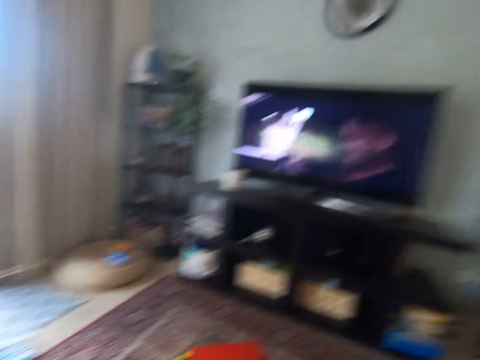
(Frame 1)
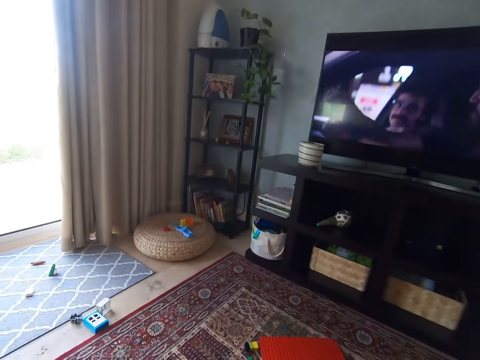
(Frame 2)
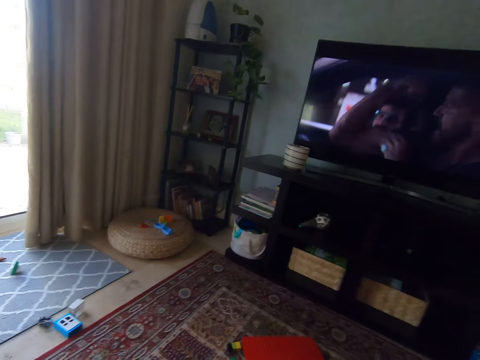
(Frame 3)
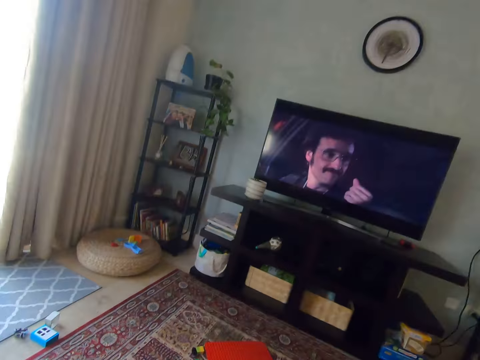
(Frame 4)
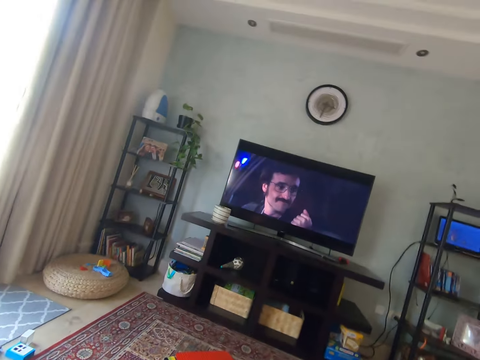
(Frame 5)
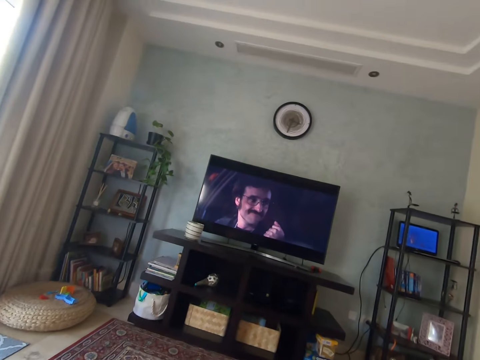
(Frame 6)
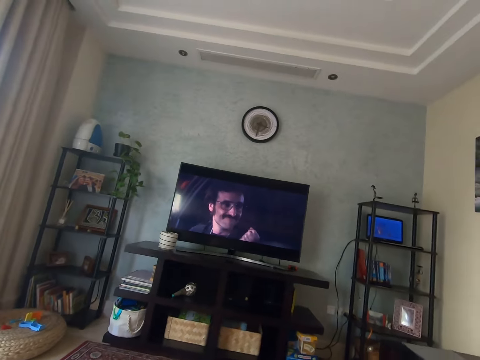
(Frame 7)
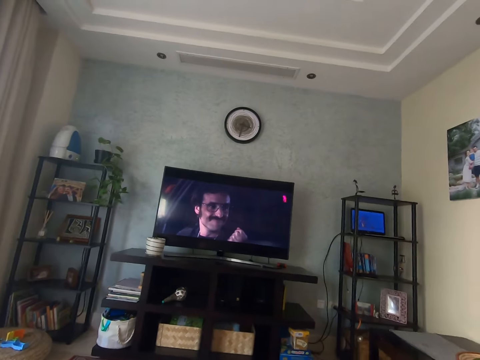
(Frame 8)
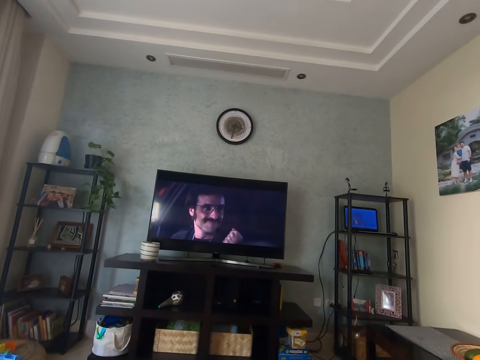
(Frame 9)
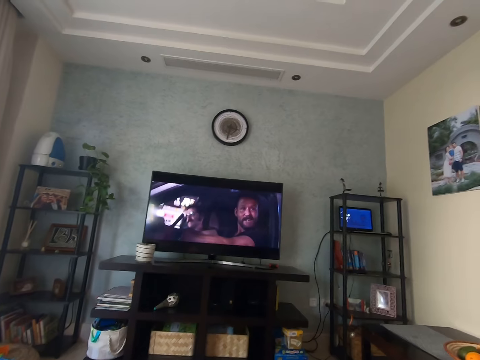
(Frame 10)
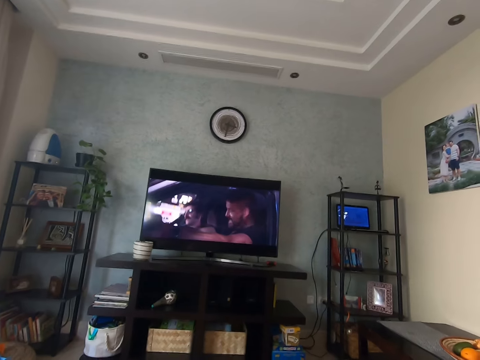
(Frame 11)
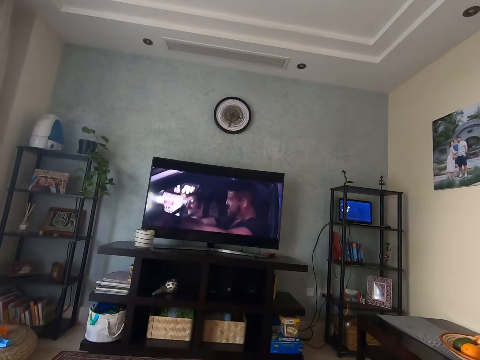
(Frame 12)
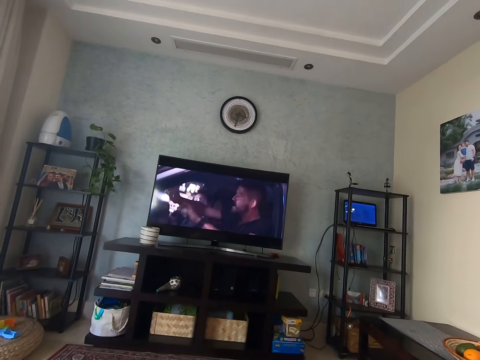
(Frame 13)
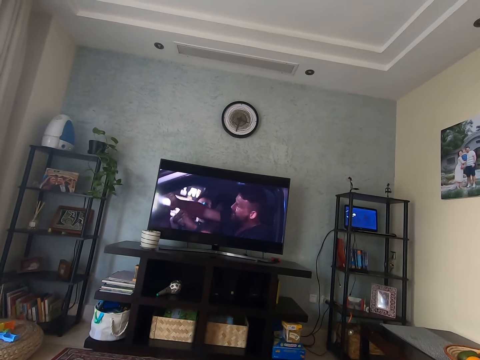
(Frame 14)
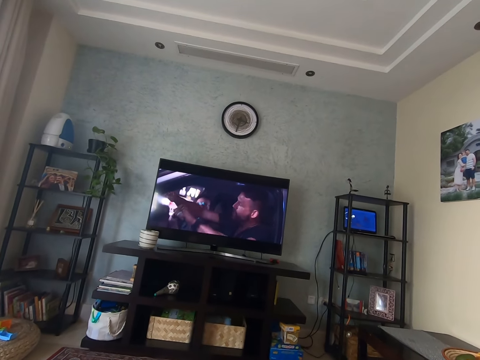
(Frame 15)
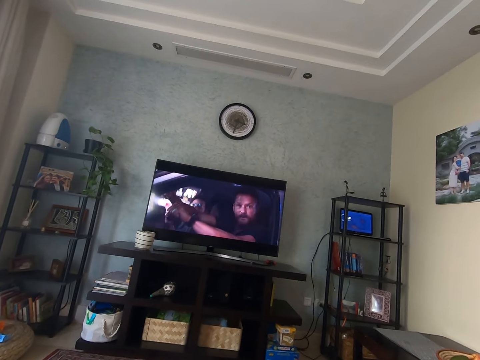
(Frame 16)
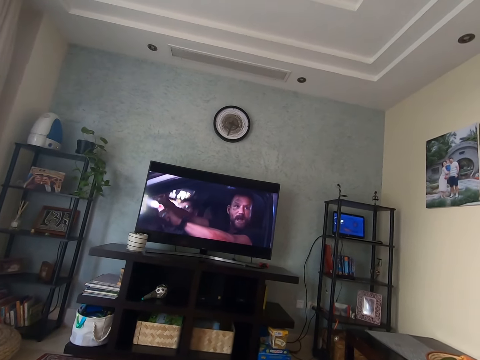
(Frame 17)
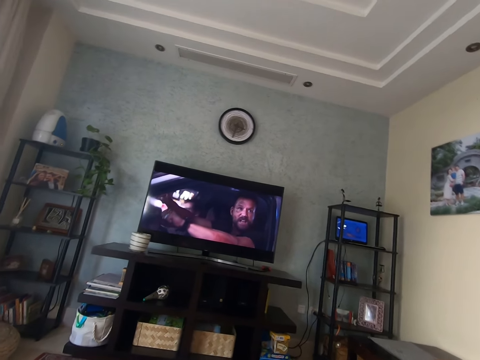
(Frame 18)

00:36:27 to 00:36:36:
The camera wearer looks around. They watch the movie.

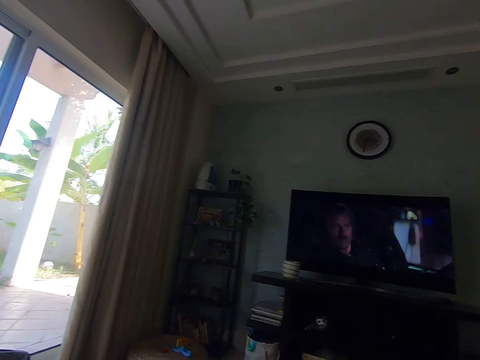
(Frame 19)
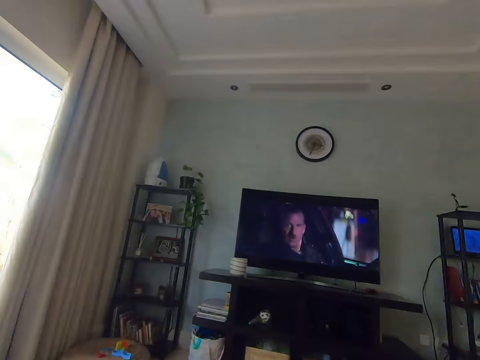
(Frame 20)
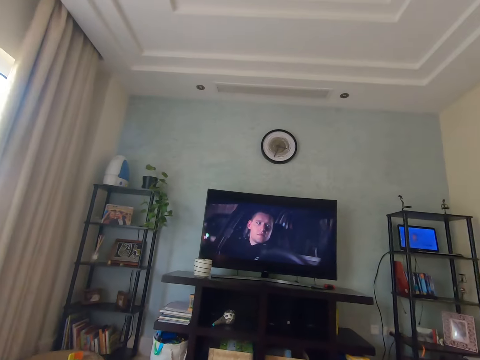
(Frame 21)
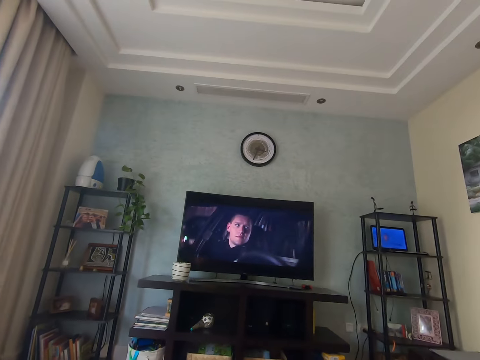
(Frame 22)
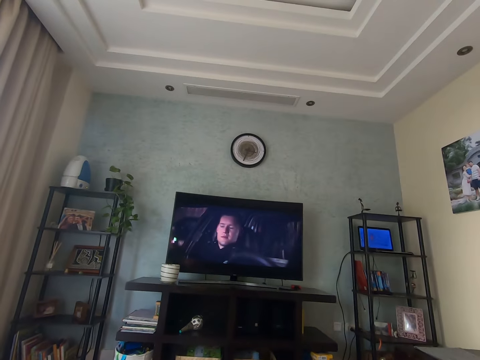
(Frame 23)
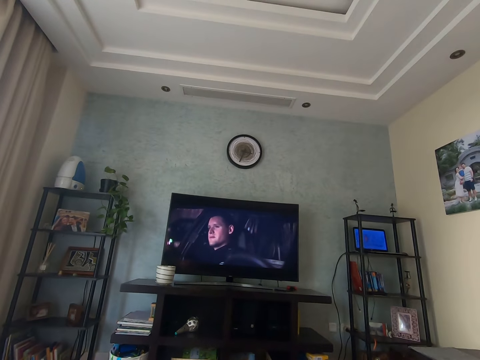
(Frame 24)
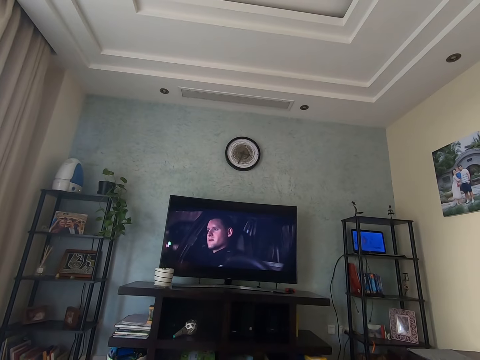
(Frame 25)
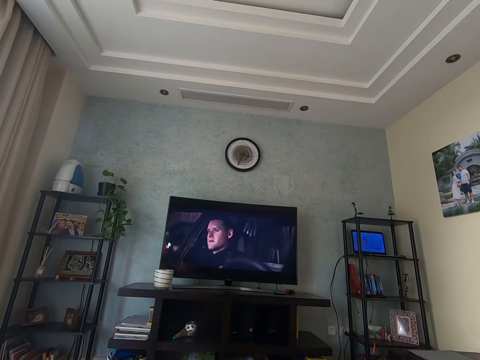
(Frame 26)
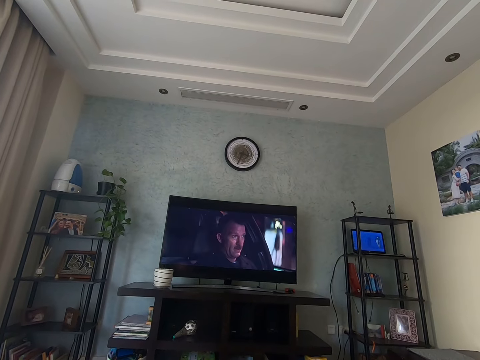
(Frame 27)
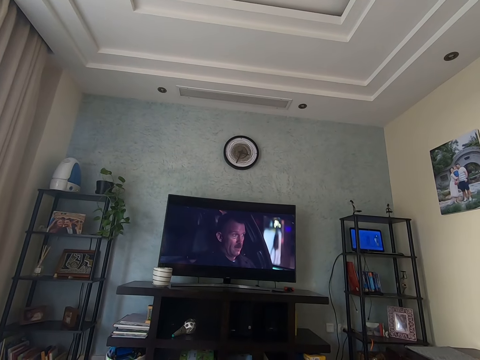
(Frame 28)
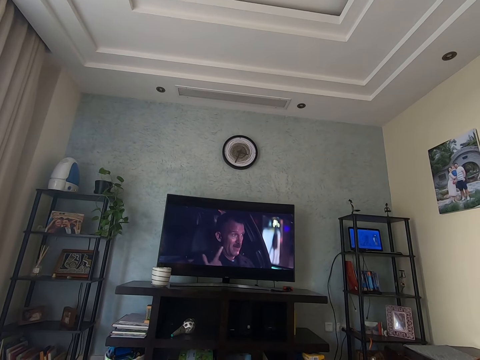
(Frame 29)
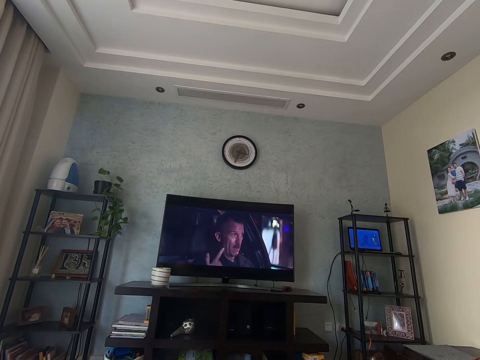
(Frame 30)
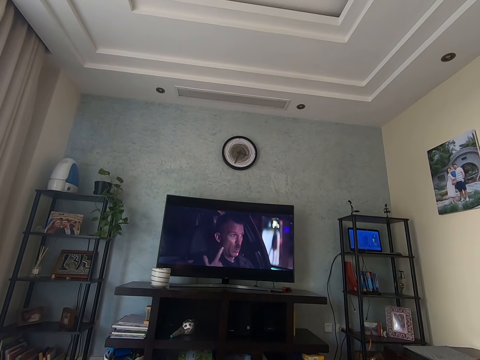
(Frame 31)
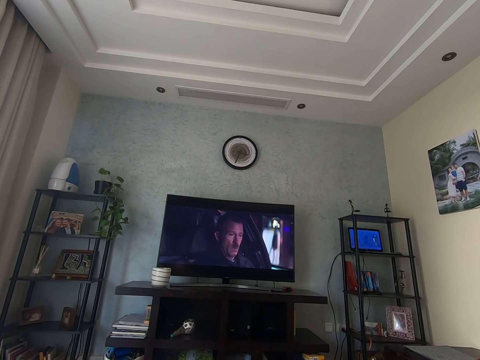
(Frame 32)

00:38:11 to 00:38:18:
The camera wearer watches the movie.

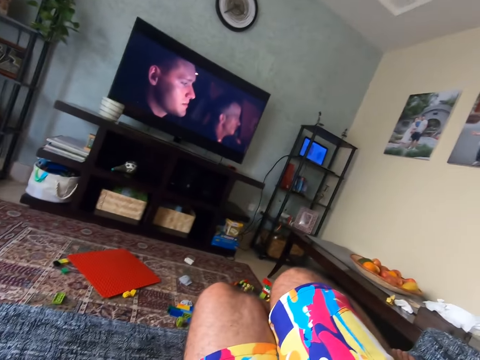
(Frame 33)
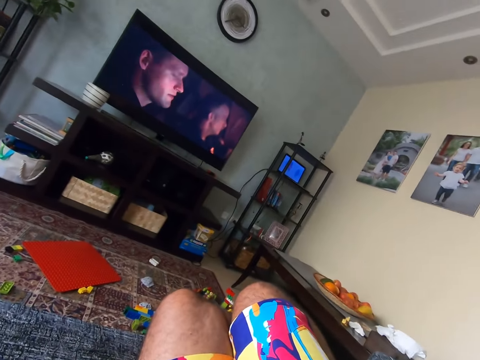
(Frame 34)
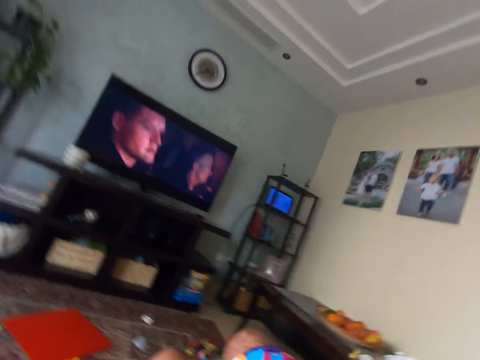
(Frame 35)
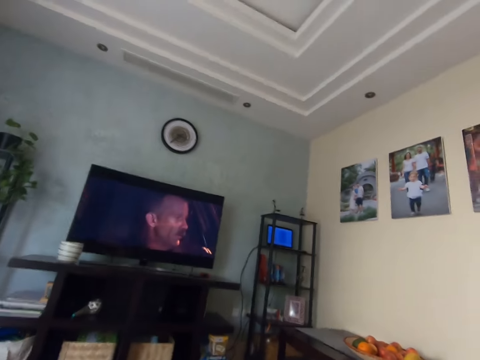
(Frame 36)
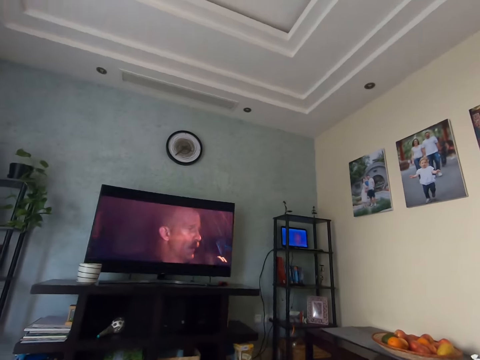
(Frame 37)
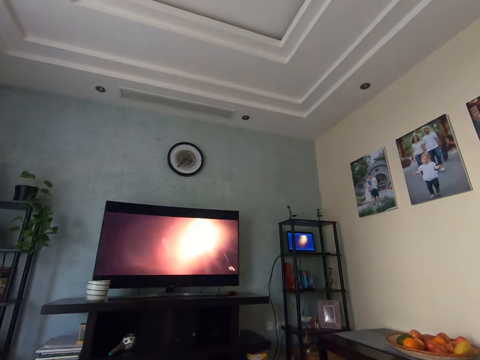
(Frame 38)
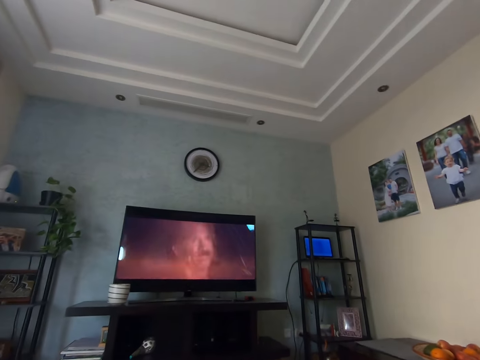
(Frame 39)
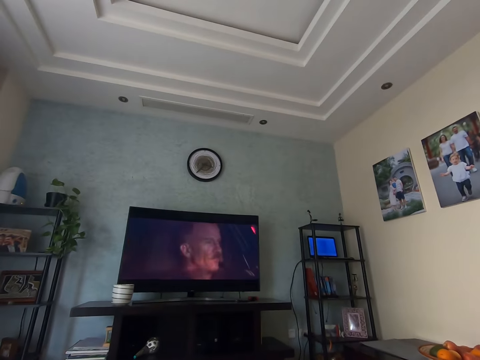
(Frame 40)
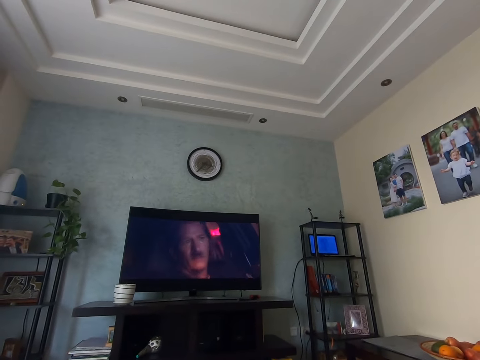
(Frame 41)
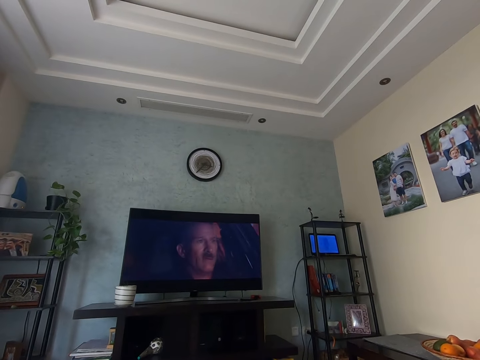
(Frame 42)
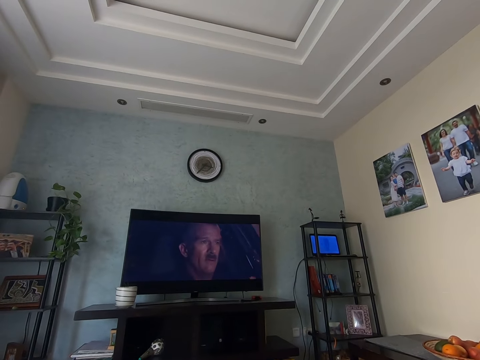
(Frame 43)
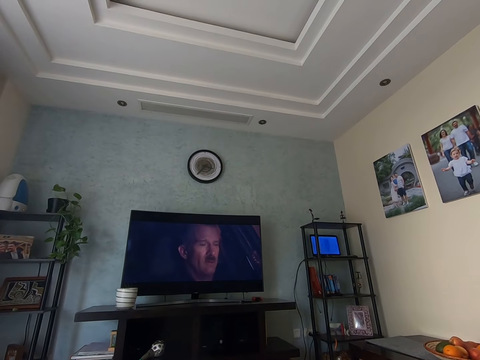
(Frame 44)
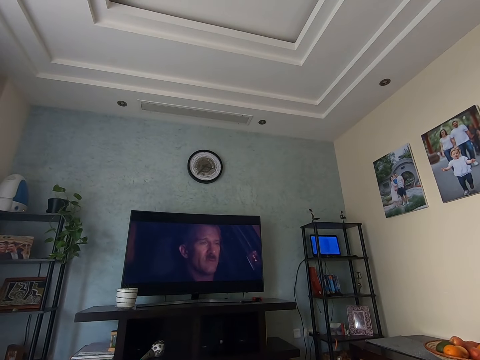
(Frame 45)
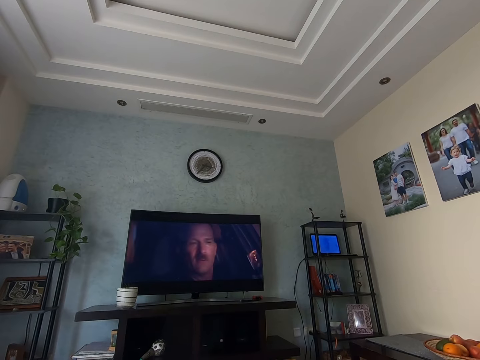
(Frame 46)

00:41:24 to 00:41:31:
The camera wearer puts down his right hand.

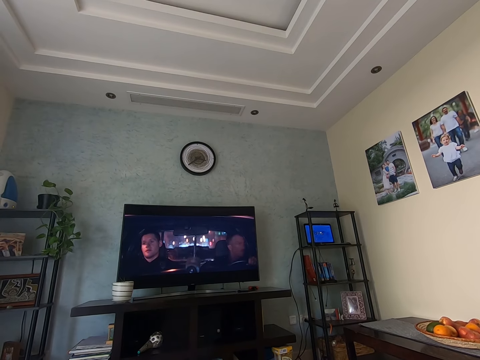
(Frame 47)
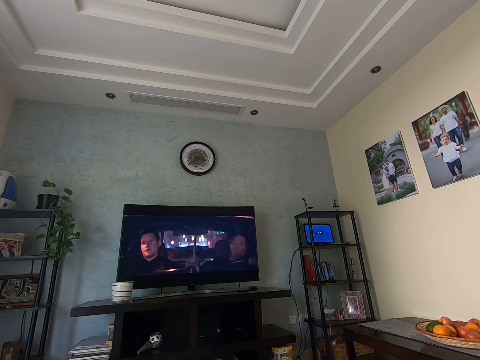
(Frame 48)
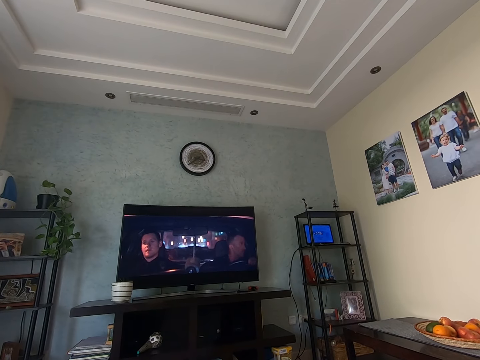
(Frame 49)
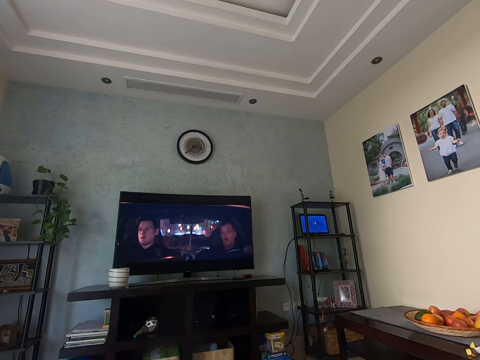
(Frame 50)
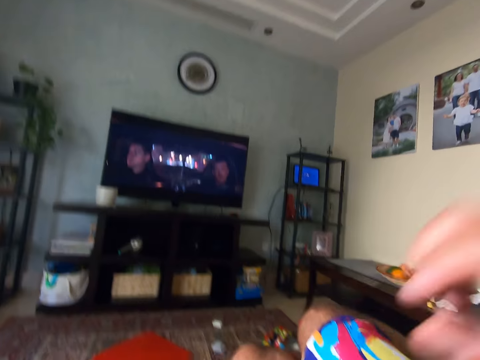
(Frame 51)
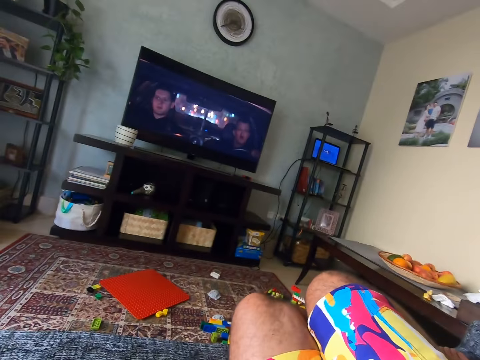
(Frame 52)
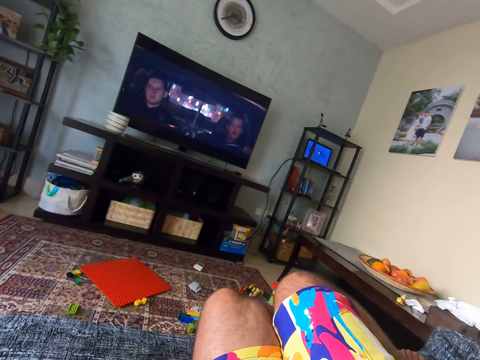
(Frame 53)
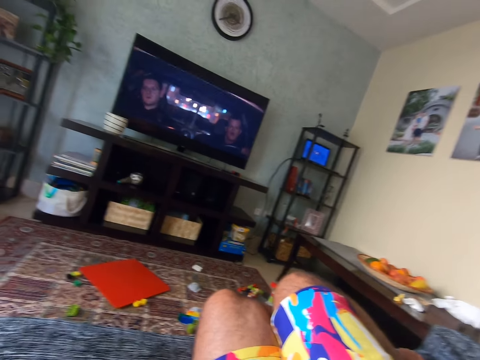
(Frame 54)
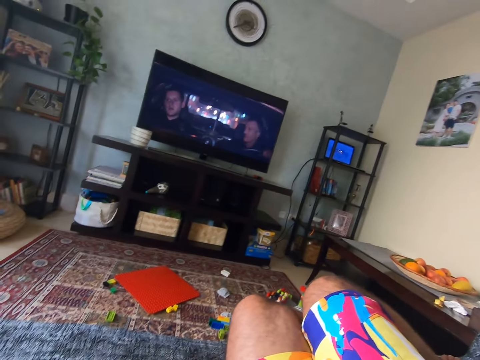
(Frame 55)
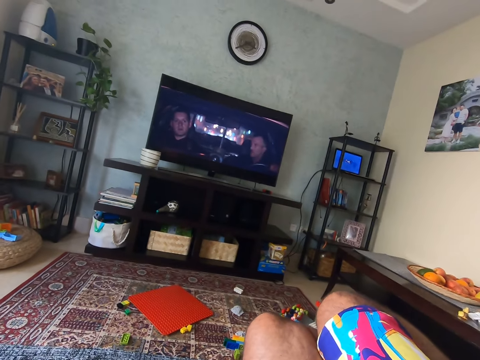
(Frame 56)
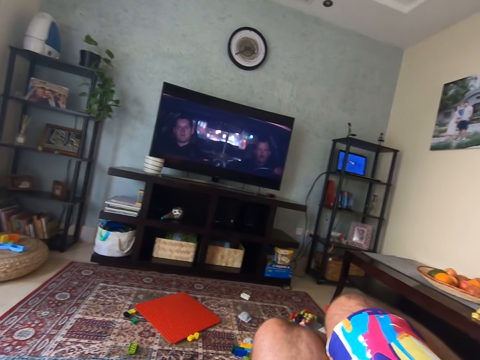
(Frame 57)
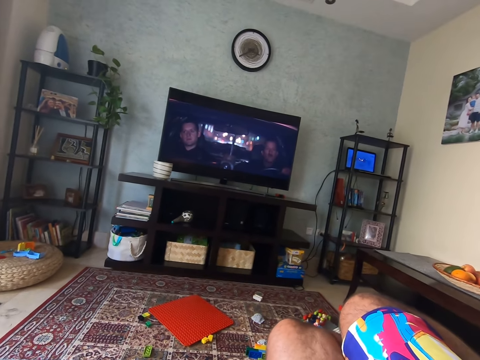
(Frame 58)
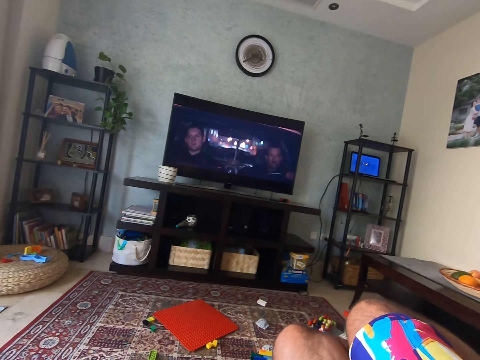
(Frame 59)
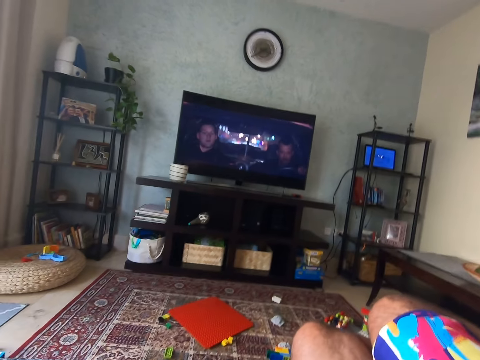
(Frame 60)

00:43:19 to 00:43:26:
The camera wearer puts up his right hand.
